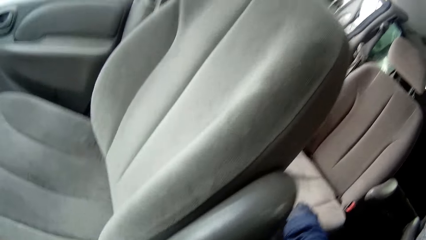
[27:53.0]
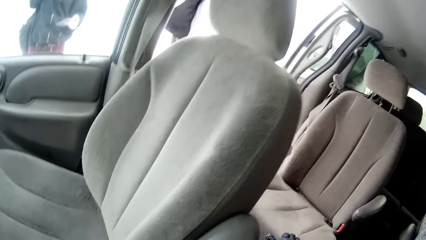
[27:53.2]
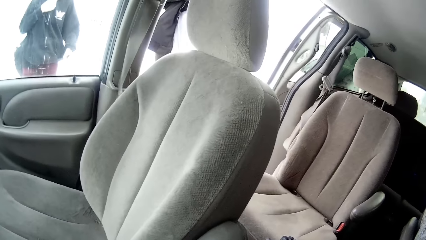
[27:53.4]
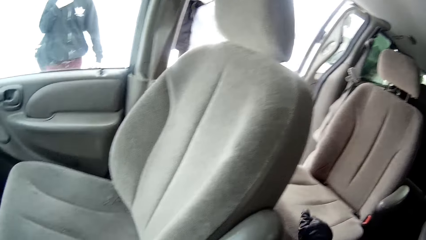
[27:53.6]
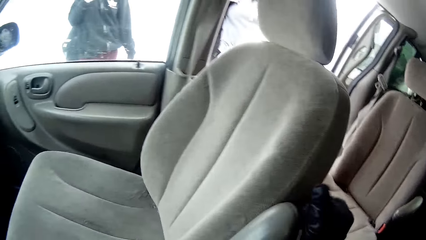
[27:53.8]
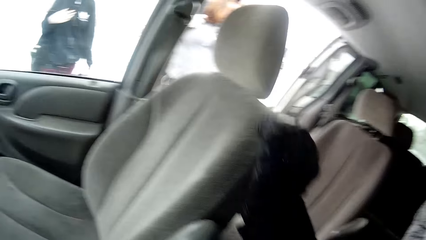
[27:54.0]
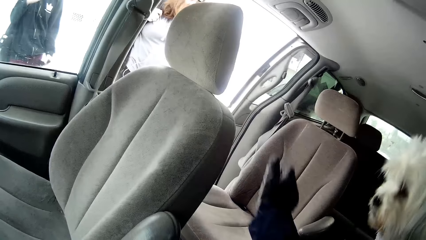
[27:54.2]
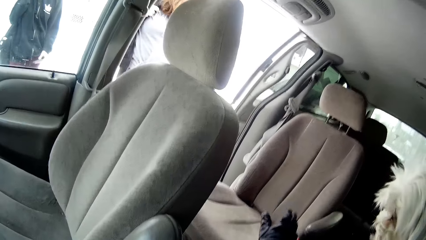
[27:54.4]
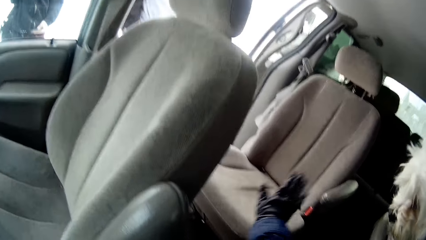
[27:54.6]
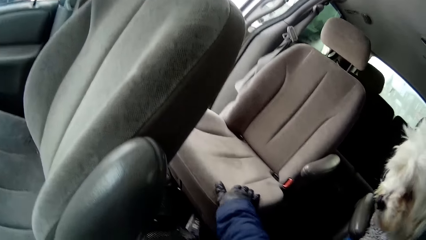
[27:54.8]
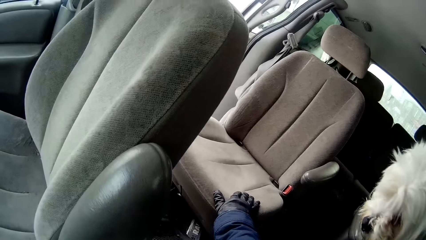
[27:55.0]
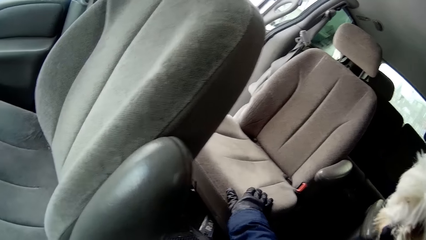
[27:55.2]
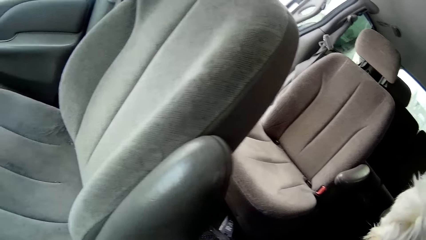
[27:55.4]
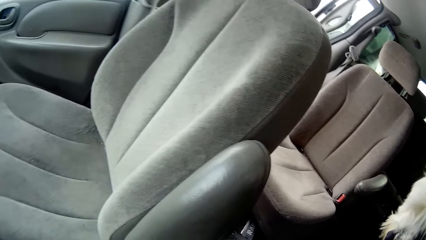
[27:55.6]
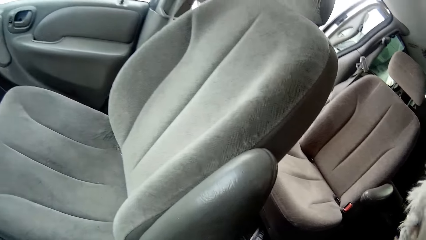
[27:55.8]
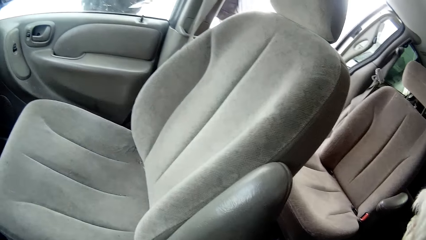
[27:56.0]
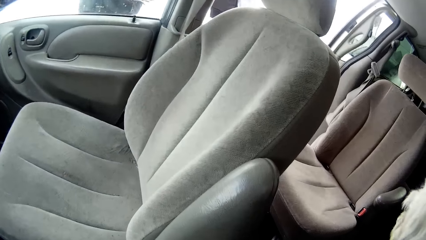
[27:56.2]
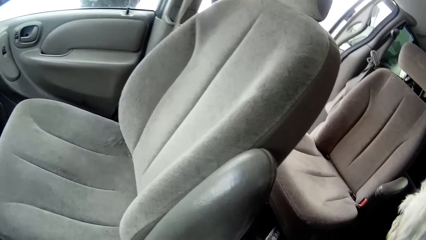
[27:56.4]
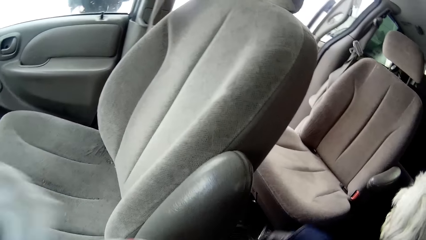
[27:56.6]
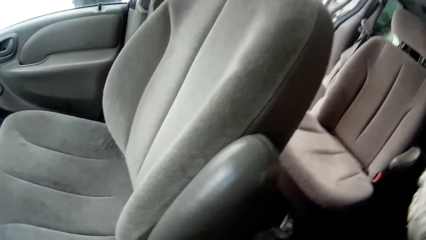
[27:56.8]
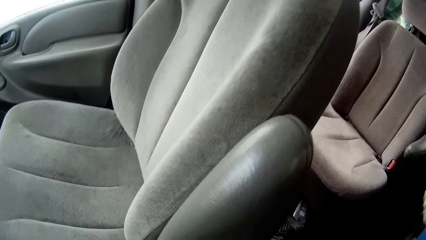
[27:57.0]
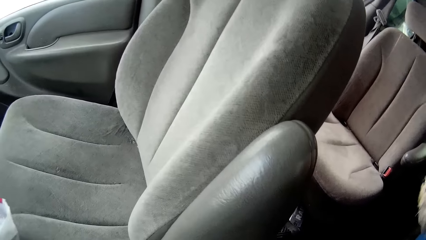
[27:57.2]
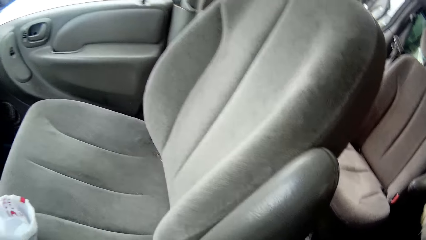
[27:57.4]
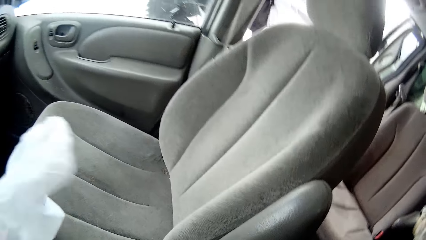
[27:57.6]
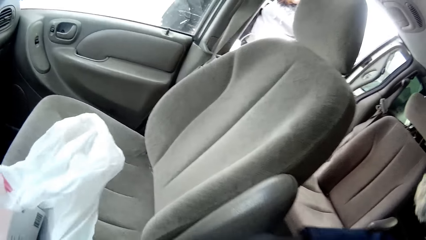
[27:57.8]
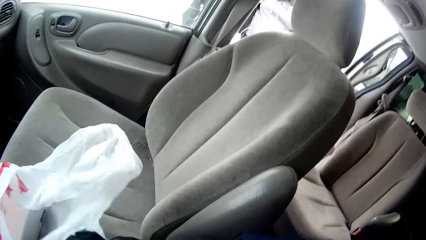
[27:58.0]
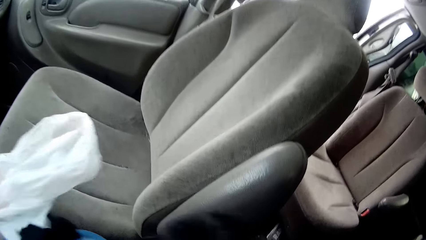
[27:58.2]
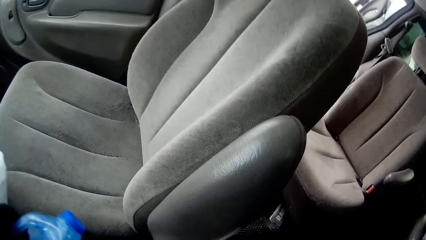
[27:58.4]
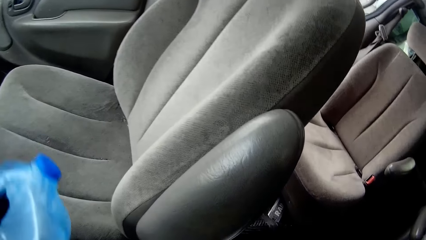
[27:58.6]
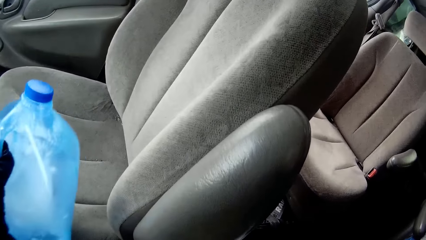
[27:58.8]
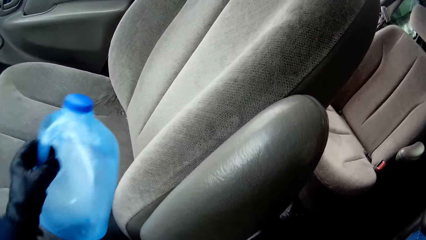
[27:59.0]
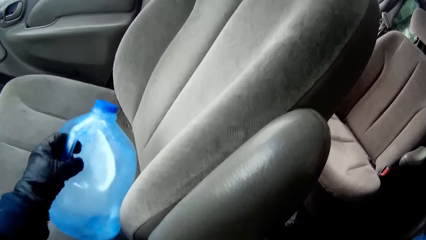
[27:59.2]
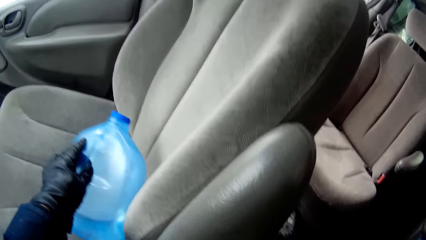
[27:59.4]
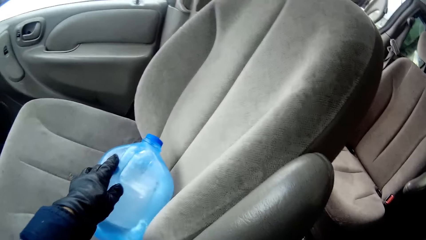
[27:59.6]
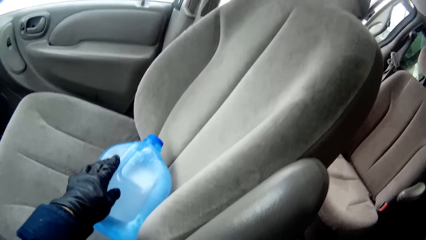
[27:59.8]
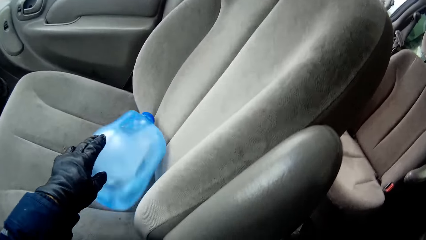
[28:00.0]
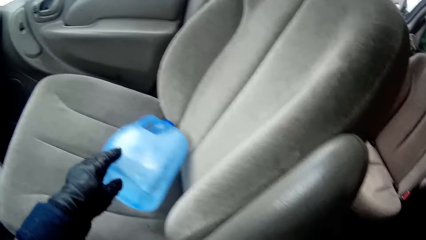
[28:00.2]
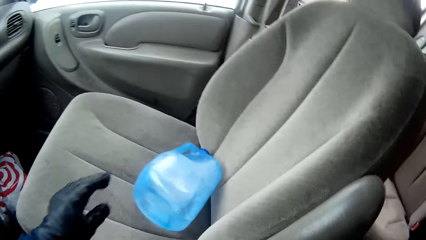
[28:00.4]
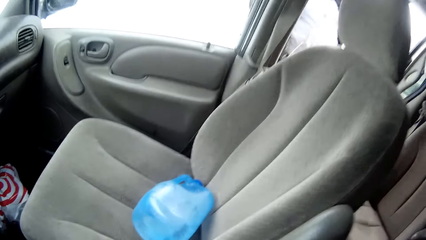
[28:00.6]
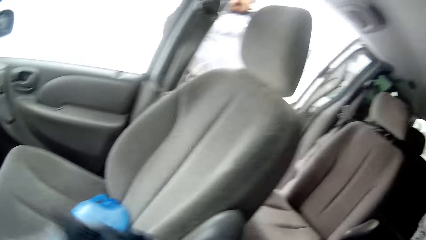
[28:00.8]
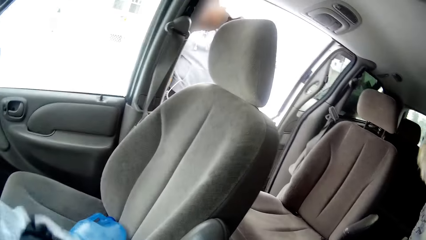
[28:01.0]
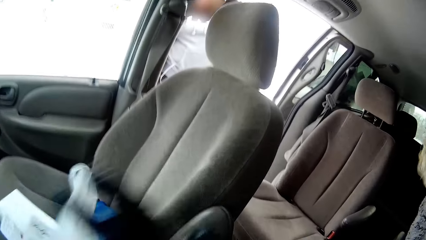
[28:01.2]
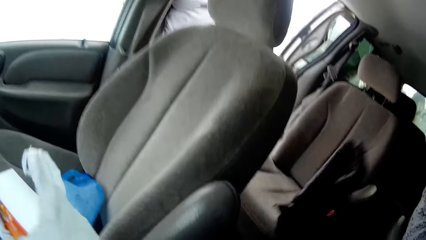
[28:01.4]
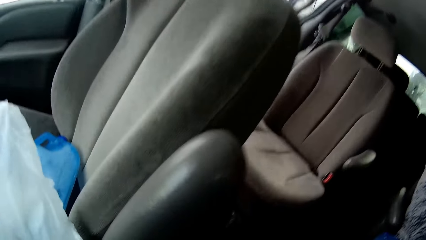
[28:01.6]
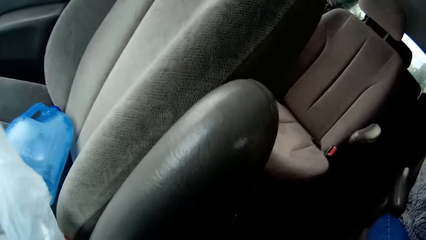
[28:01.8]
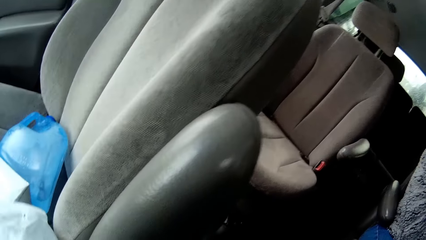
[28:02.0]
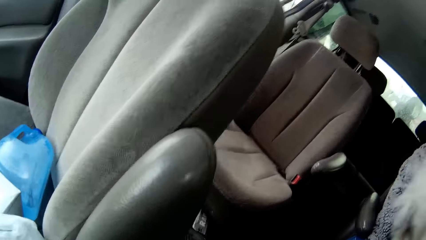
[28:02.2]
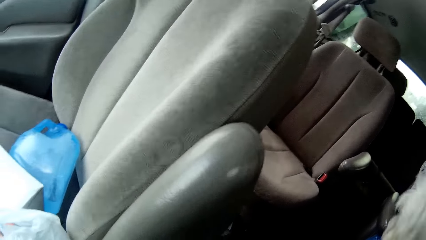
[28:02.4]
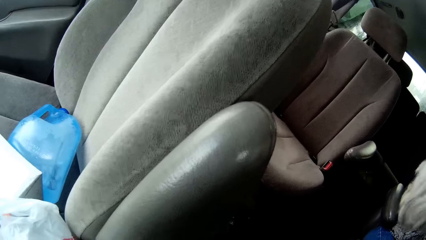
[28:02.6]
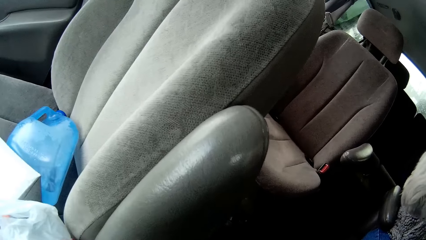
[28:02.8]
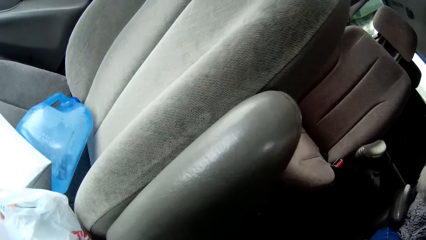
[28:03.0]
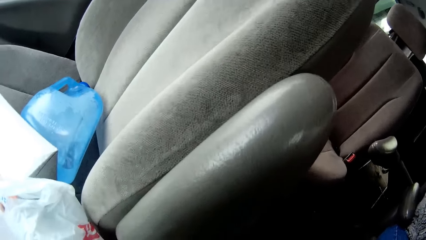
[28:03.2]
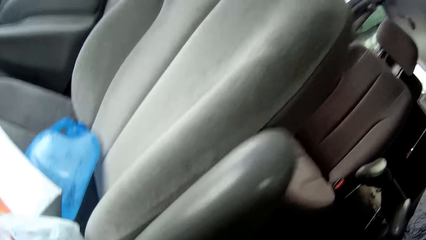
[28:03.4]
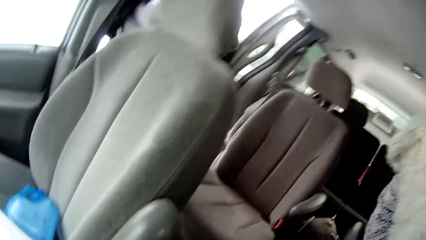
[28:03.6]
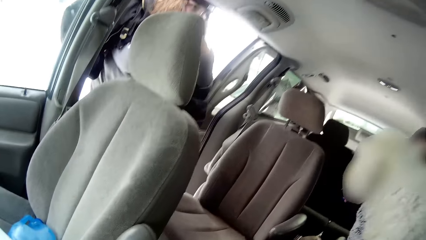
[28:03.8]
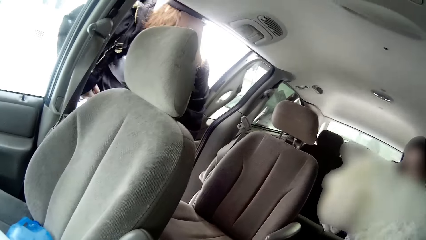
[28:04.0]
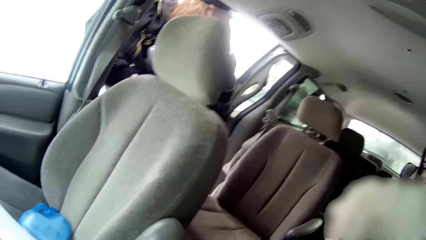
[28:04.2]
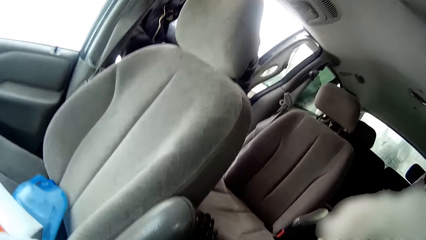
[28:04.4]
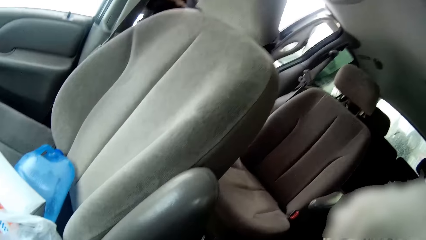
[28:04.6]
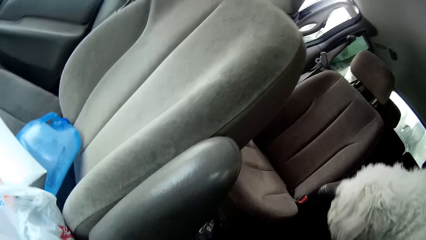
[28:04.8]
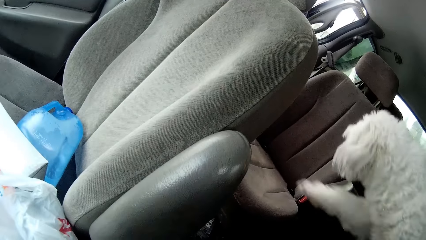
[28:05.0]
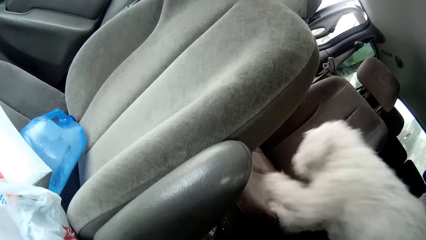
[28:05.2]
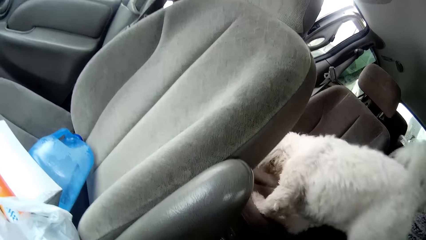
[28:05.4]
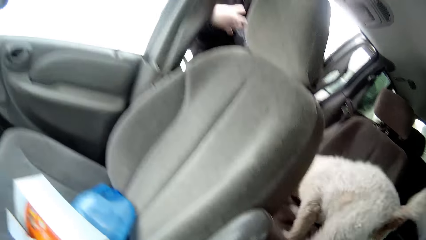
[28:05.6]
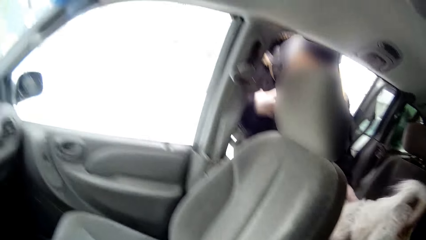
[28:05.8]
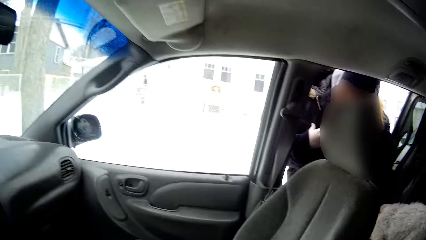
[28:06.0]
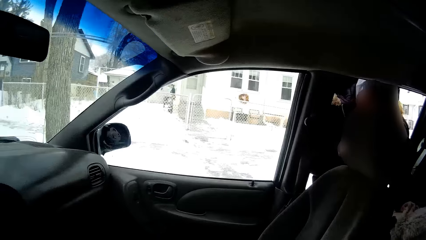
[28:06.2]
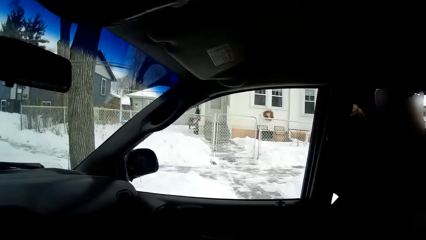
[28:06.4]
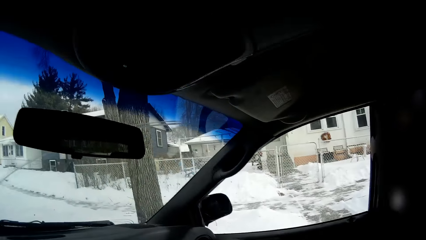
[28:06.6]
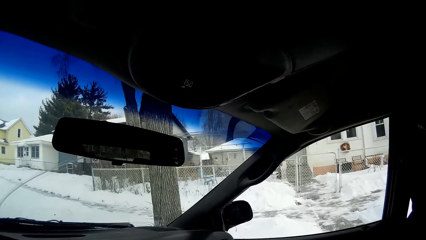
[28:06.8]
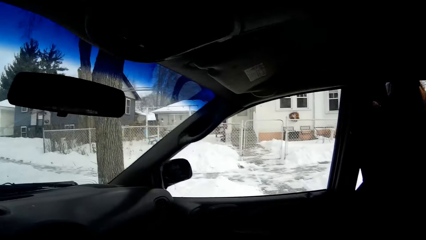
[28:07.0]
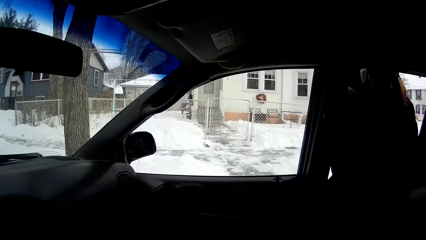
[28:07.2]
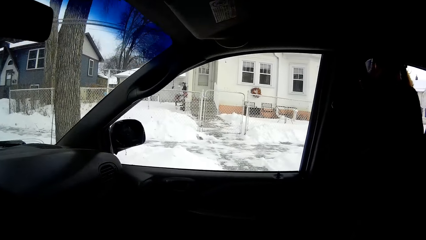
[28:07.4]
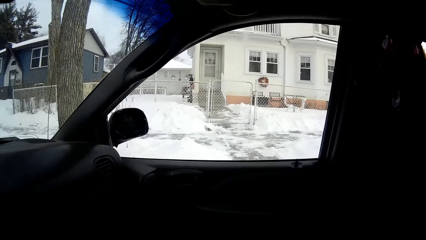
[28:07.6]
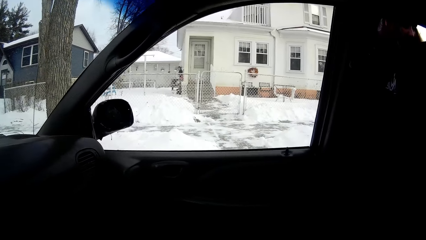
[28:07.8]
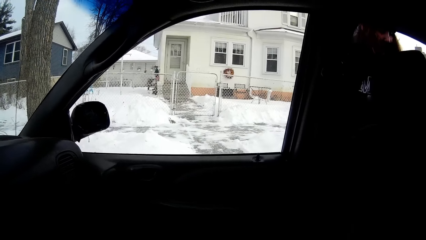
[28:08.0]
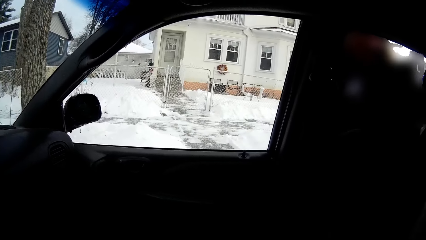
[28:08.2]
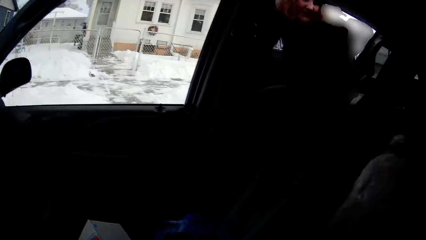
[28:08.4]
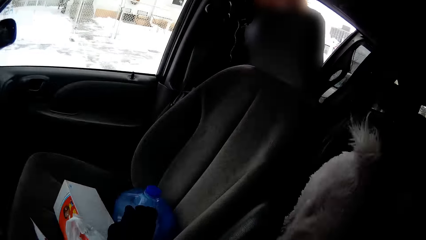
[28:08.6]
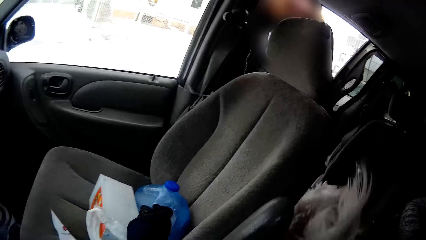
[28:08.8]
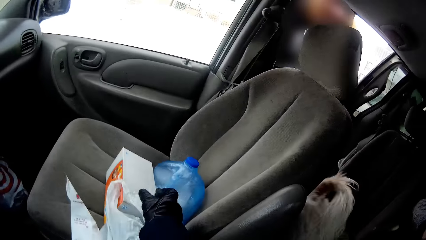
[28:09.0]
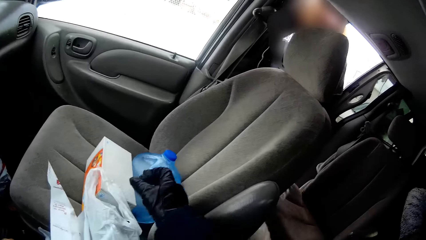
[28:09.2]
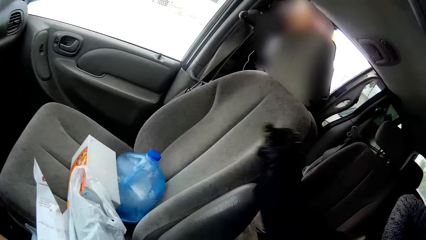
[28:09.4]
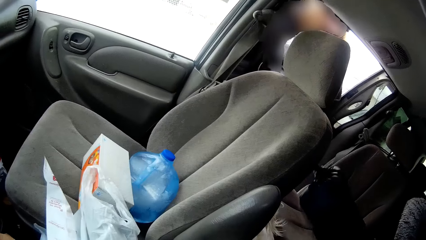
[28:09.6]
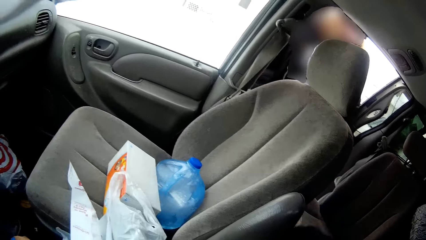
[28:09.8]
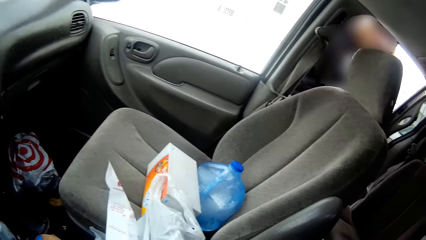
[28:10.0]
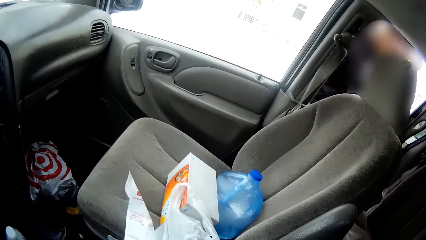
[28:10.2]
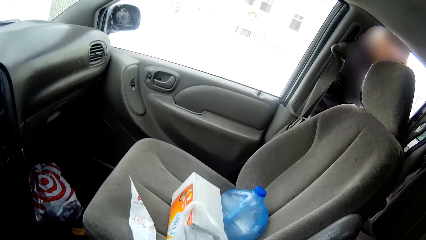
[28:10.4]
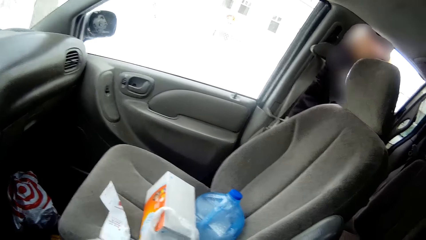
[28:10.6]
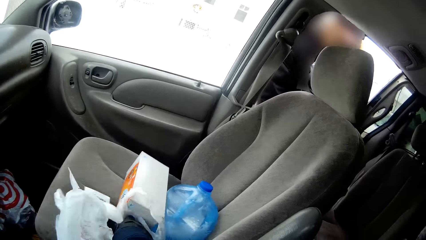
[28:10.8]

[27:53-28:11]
The camera wearer takes a water can or plastic keg. He puts the plastic keg on the seat beside him with his left hand. He drops a white nylon on the seat beside him with his right hand. He looks around the car. A dog climbs the car seat behind the camera wearer. The camera wearer taps the car seat behind him with his right hand.
